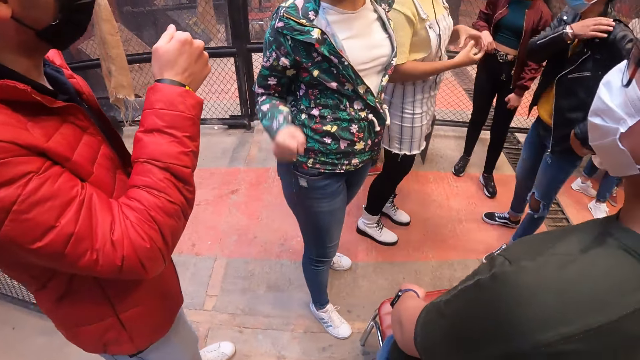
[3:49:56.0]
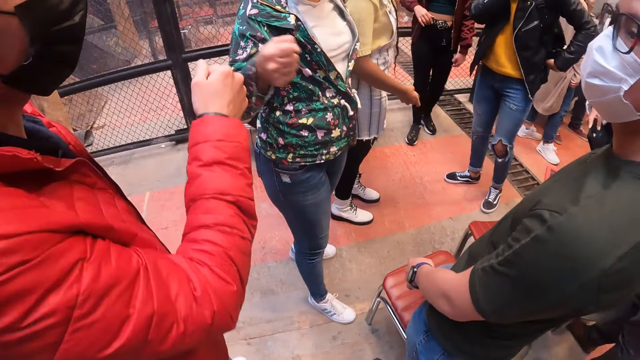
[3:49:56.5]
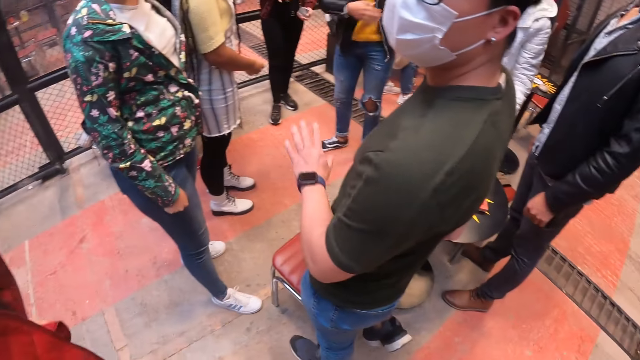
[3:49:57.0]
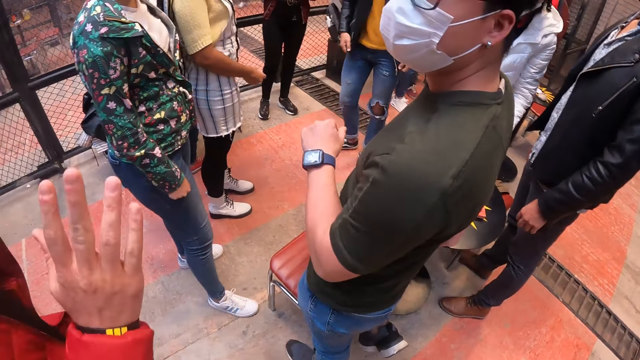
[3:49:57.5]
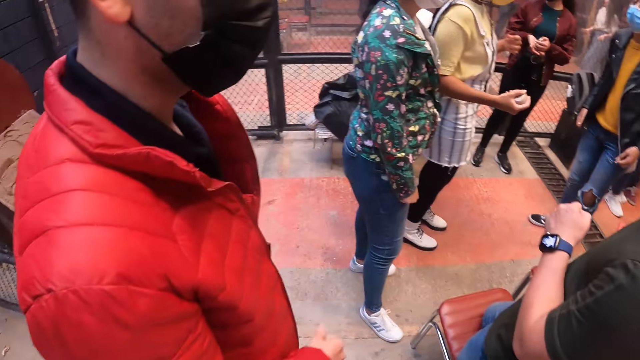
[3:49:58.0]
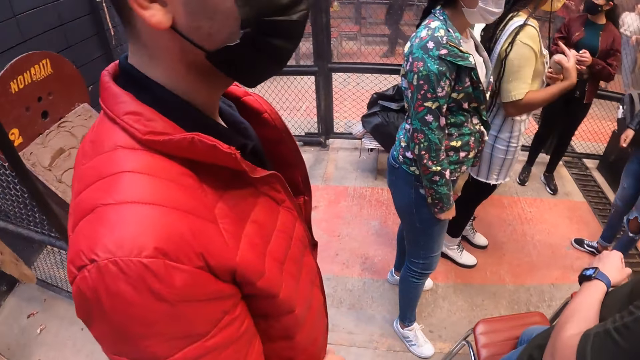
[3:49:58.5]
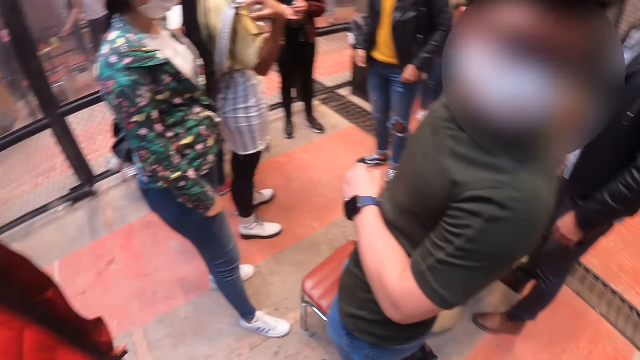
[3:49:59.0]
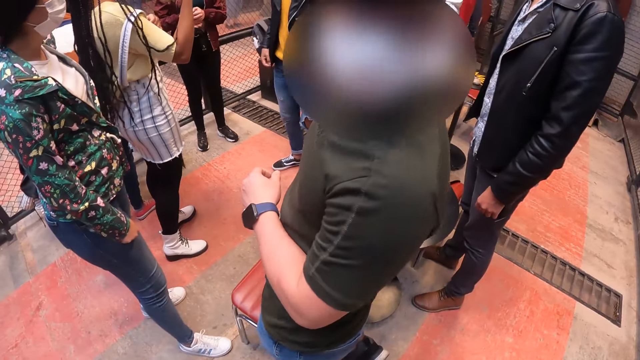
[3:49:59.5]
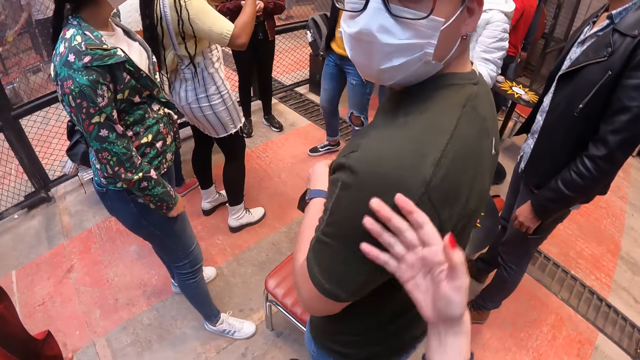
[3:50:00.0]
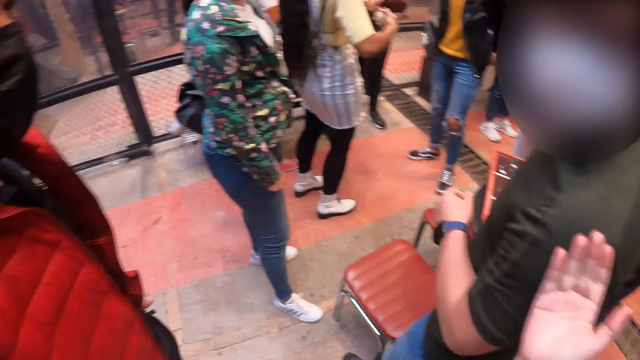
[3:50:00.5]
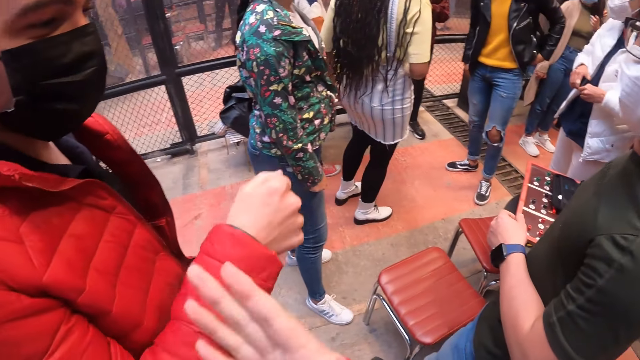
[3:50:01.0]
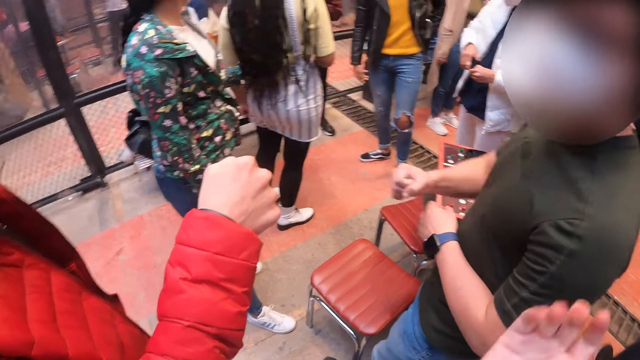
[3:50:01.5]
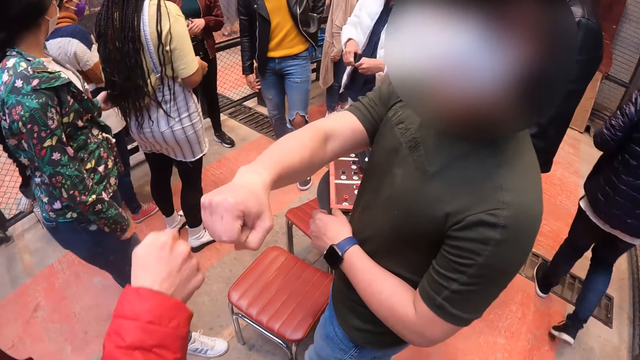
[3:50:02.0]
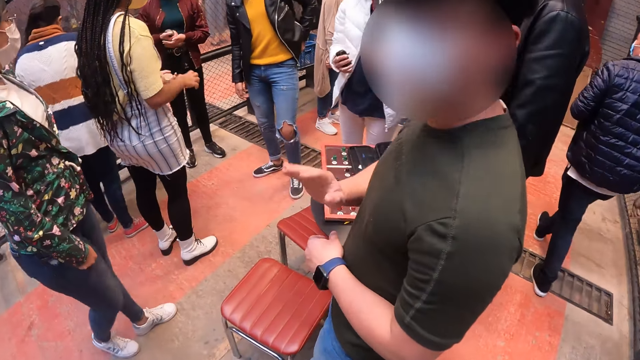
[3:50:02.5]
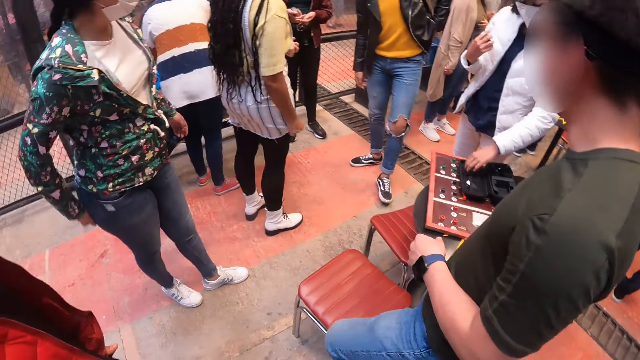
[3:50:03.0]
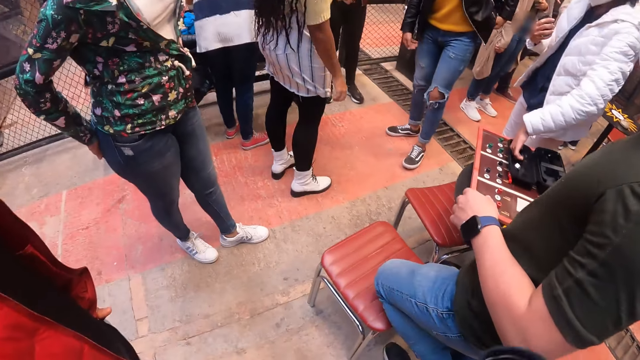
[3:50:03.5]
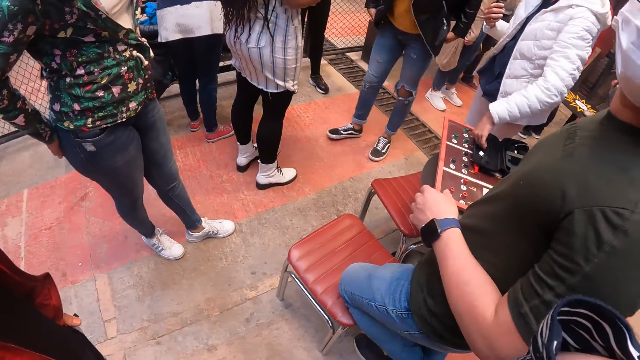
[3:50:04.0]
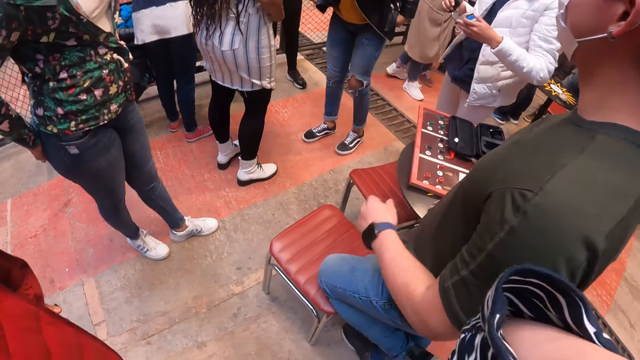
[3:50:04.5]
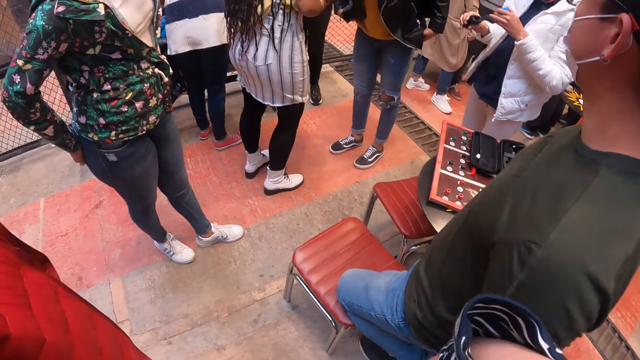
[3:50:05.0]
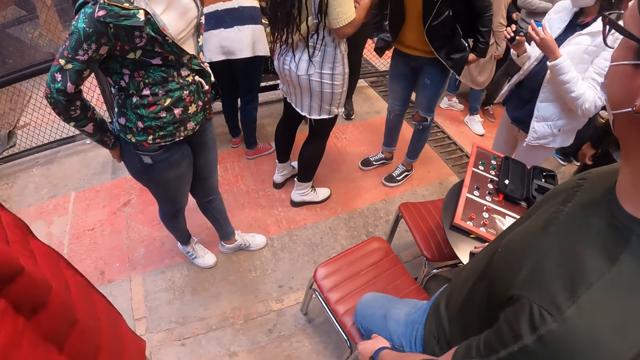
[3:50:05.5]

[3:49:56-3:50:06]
A man fist bumps a woman's right fist with his right fist. He greets other people. Another man waves at the first man with his left hand. The first man waves at the other man with his right hand. The camera wearer taps the other man with her right hand. She stretches her hand, converses with the other man, and taps the first man with her right hand. The first man fist bumps the other man's right fist with his right fist. He greets another person.

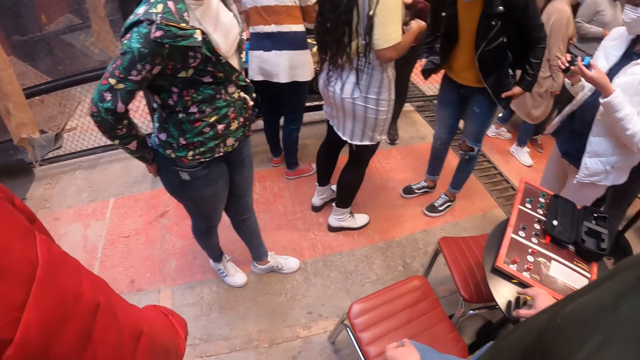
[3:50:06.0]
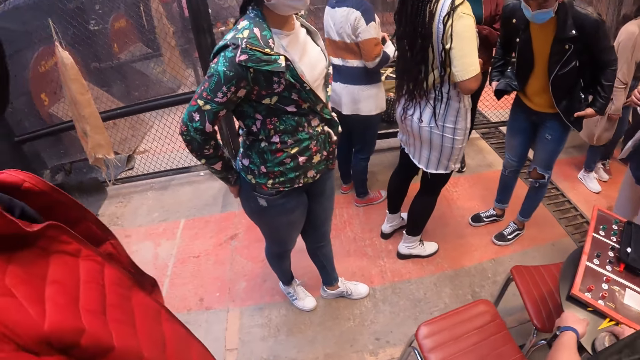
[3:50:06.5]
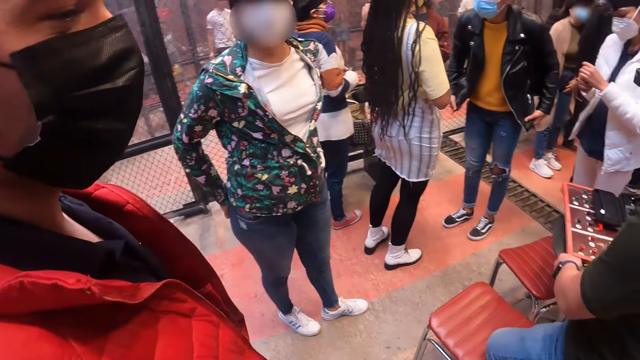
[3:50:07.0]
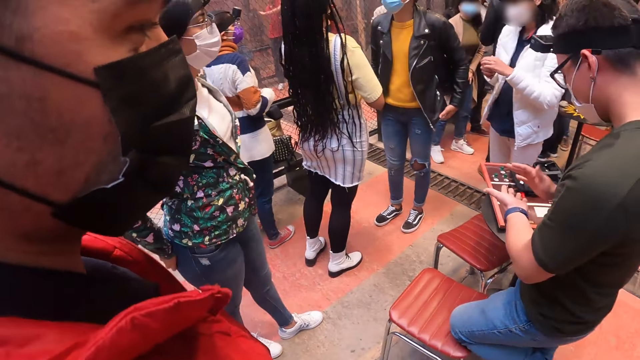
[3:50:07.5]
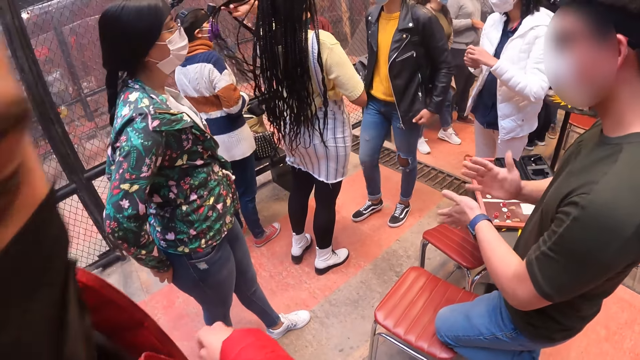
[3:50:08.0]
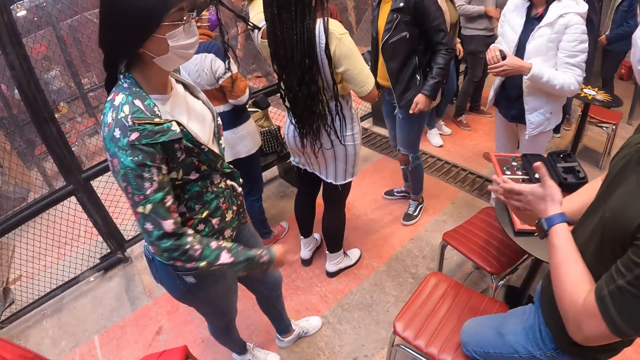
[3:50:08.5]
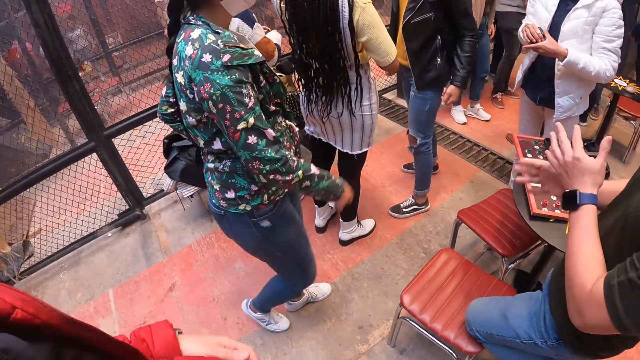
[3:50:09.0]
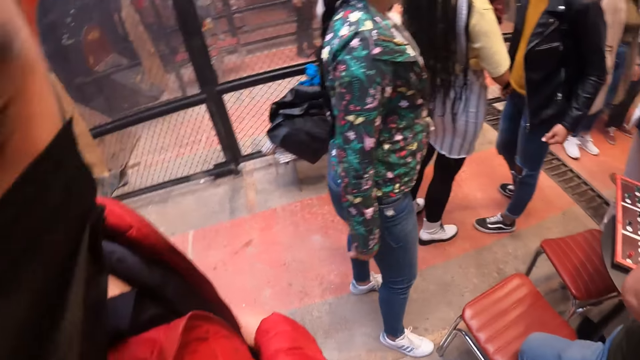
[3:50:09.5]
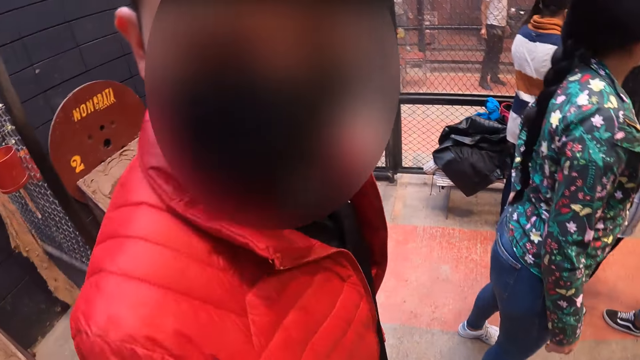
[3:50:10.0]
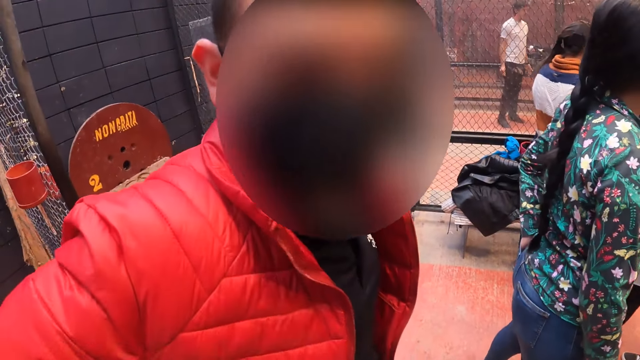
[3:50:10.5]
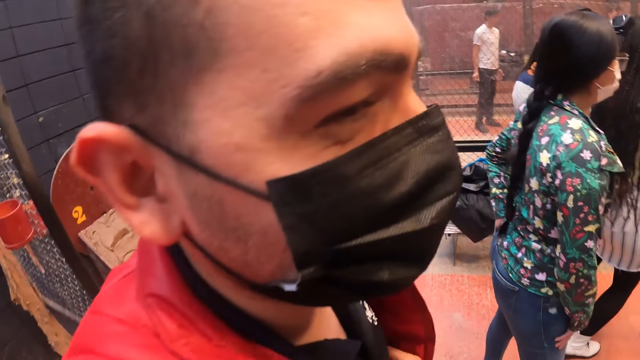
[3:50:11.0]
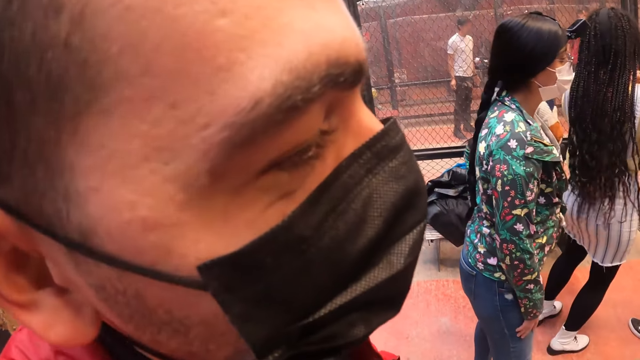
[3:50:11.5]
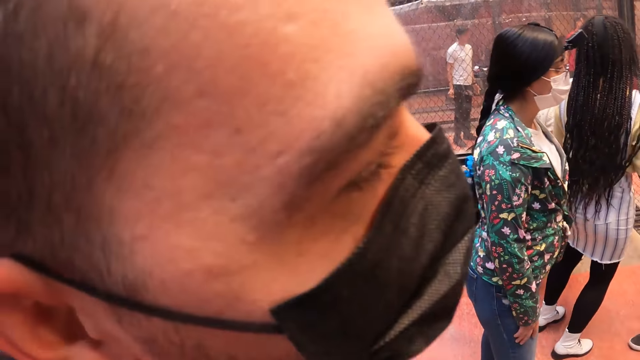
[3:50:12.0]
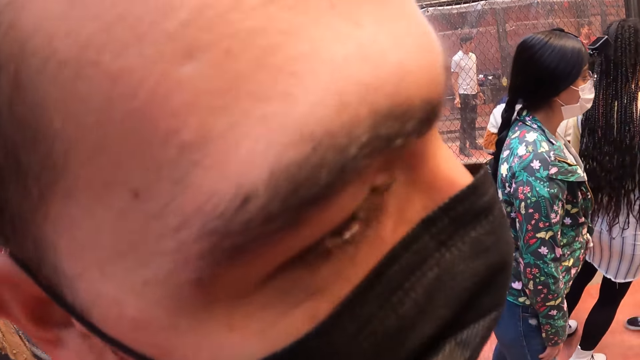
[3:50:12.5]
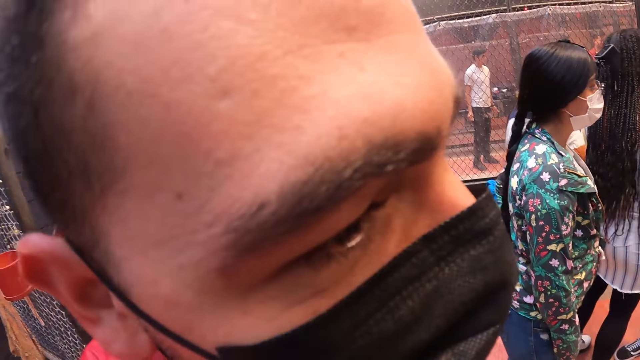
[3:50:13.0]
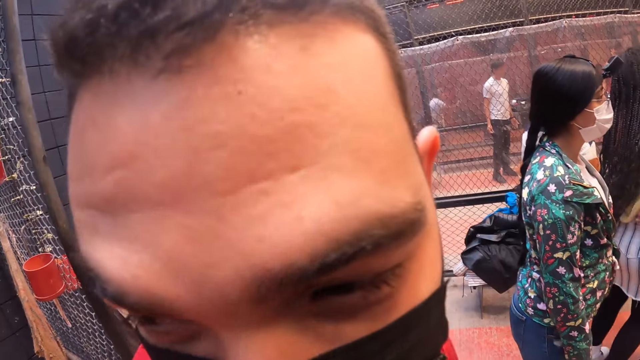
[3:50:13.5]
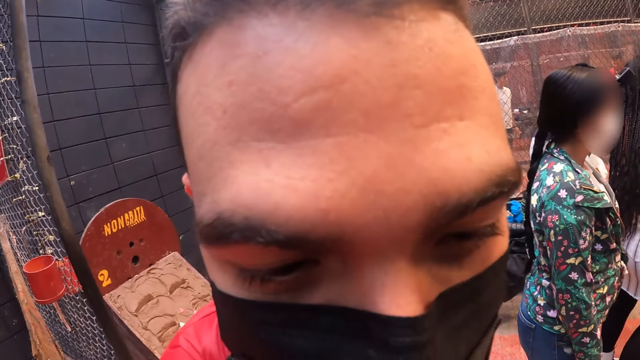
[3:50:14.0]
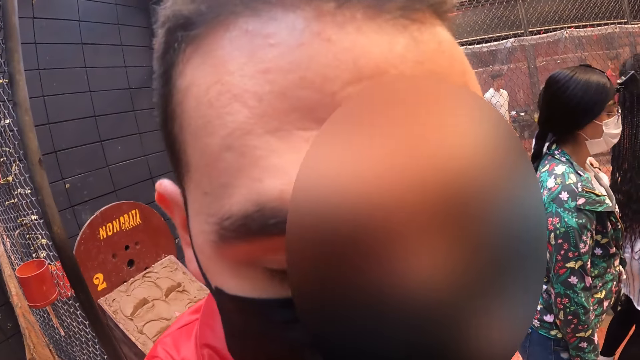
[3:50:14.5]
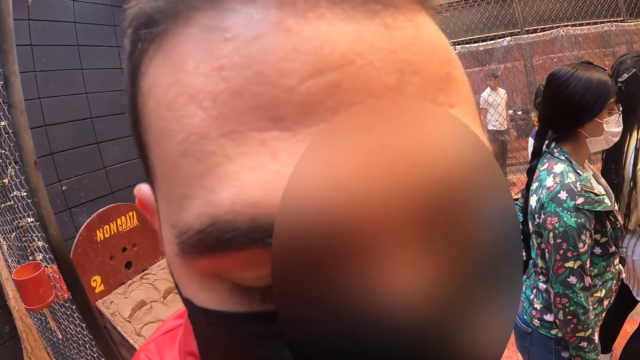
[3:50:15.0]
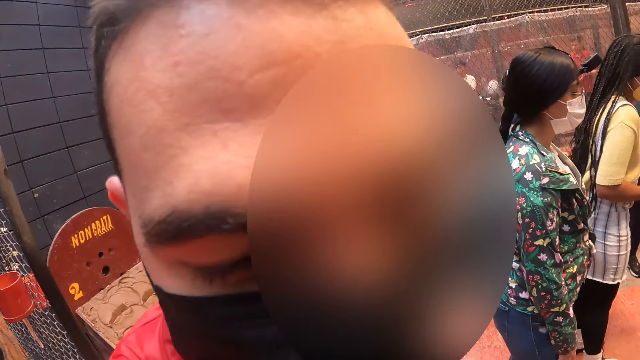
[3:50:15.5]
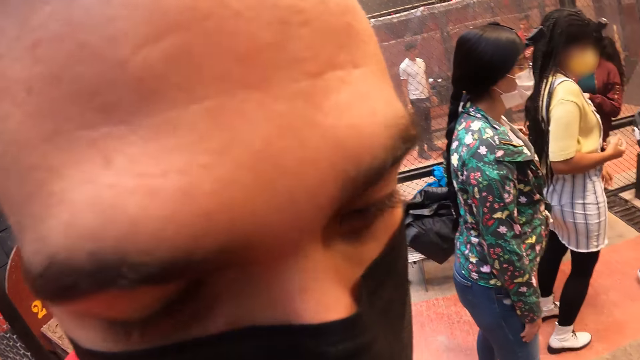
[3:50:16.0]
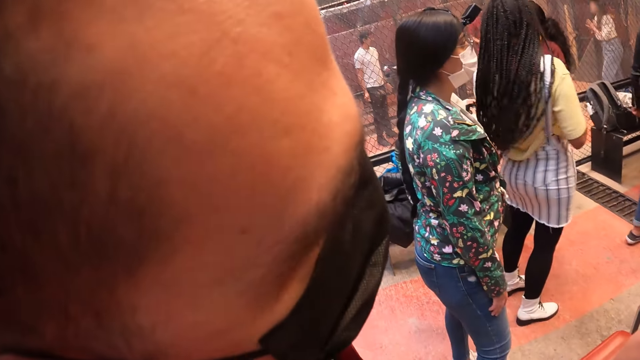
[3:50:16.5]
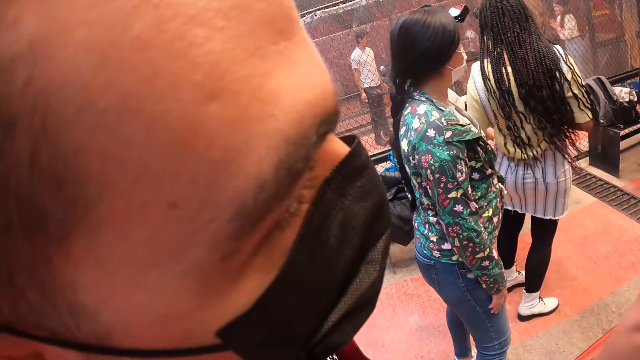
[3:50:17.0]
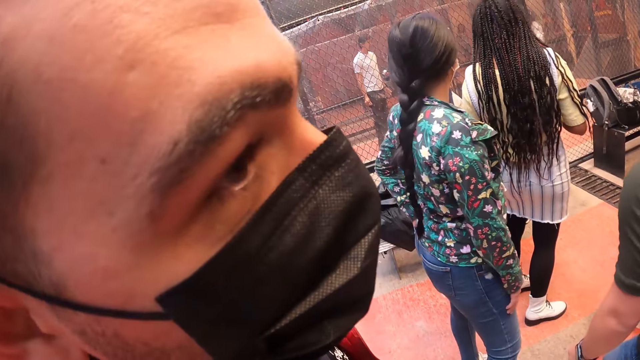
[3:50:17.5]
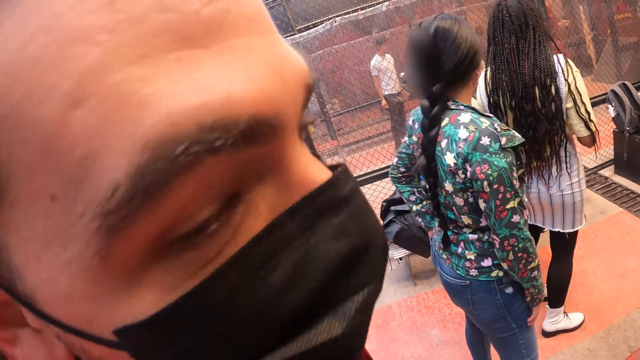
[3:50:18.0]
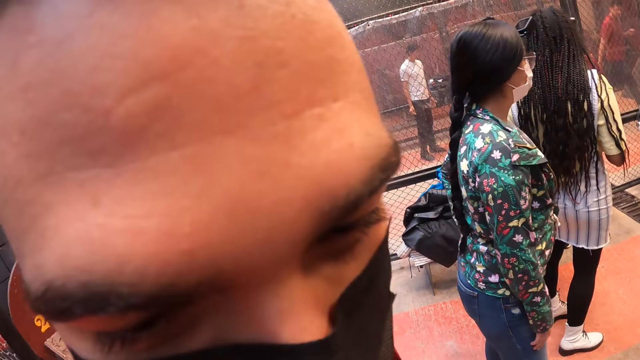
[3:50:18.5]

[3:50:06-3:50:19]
A man converses with the camera wearer. A woman looks around. Another man looks at his hand and taps his hands.
